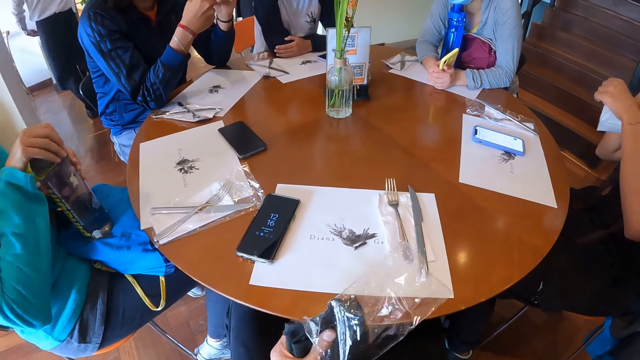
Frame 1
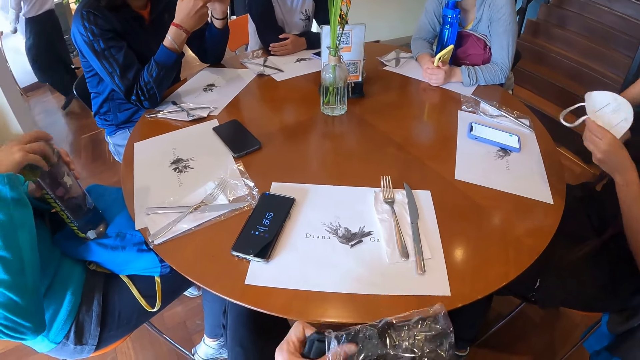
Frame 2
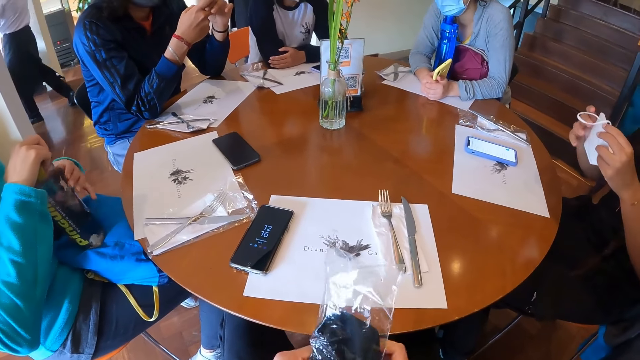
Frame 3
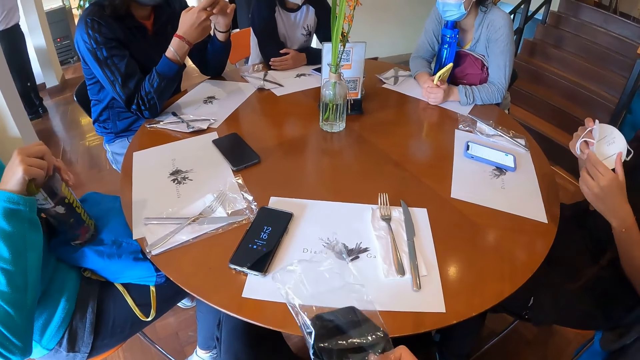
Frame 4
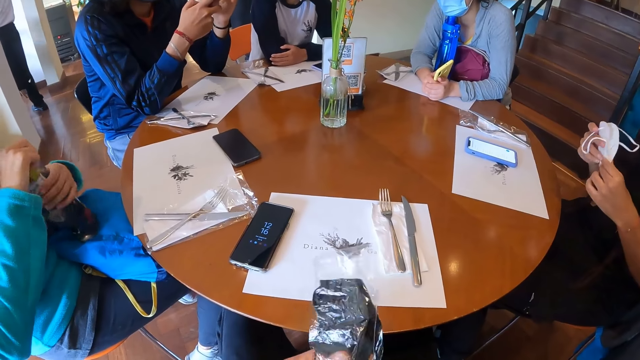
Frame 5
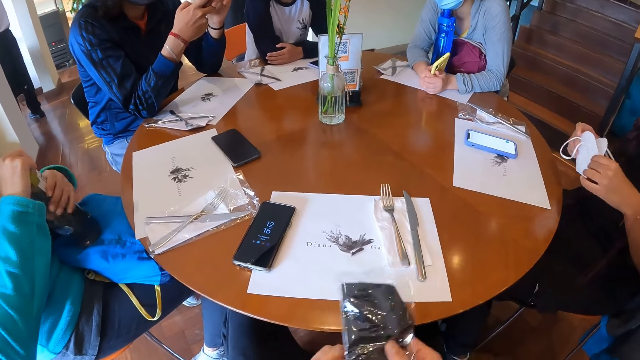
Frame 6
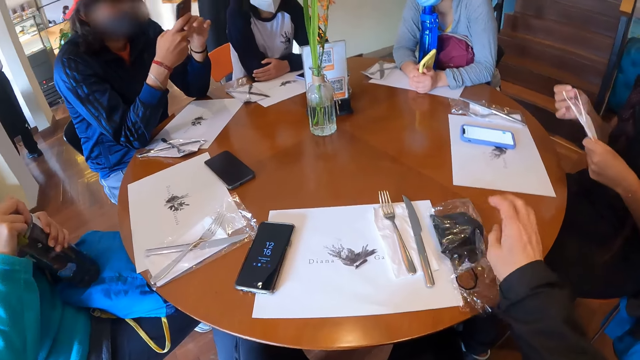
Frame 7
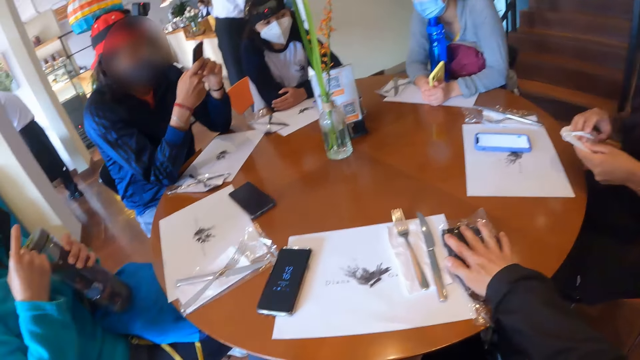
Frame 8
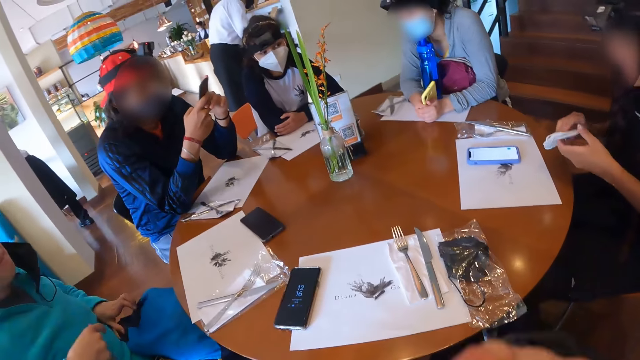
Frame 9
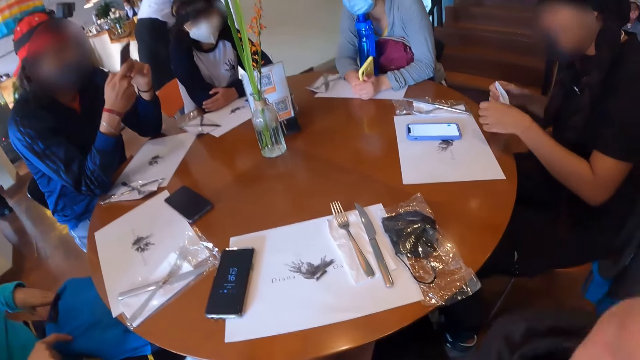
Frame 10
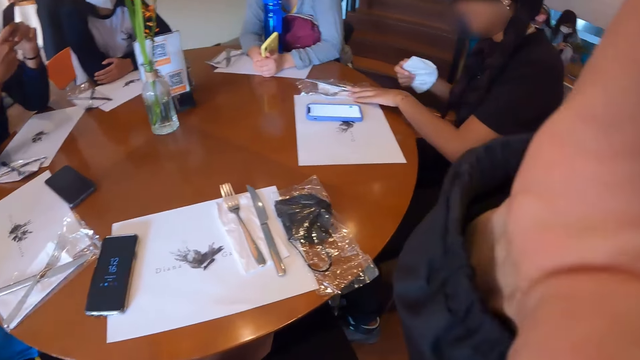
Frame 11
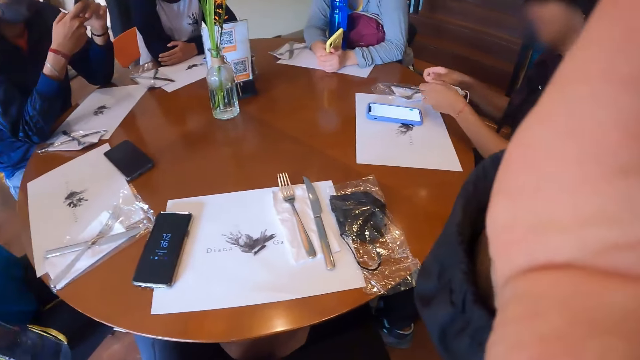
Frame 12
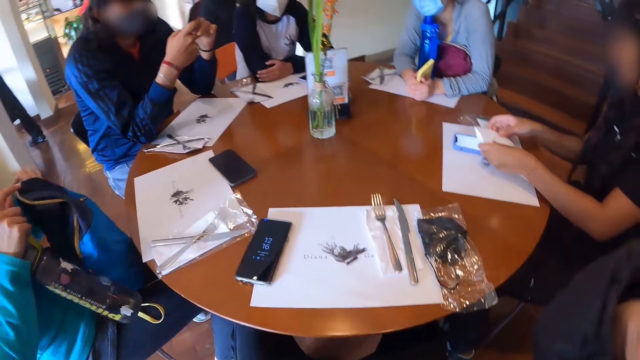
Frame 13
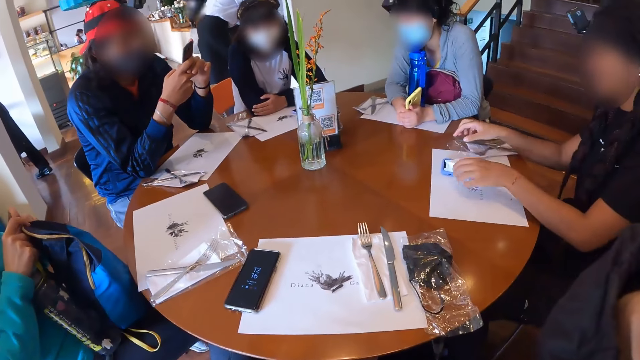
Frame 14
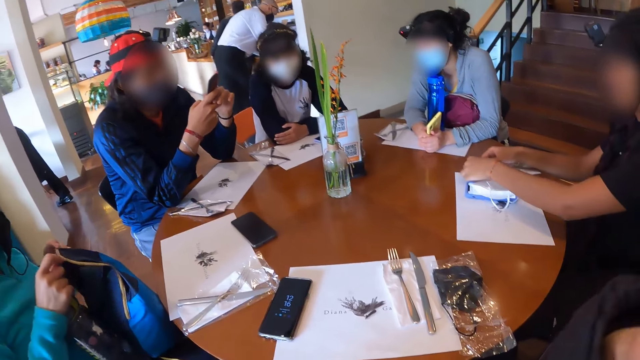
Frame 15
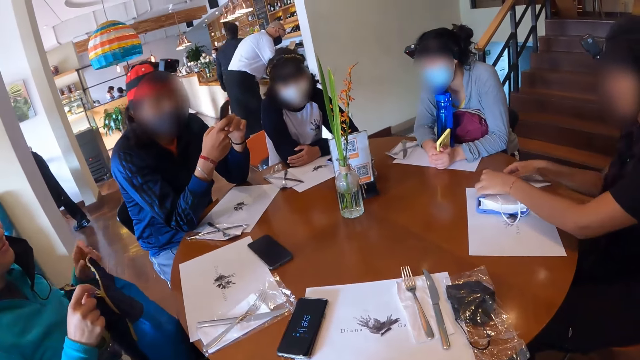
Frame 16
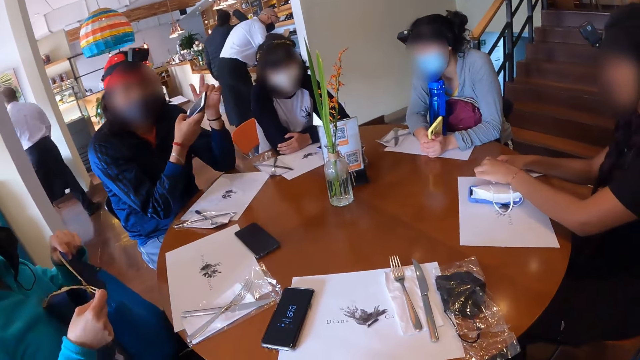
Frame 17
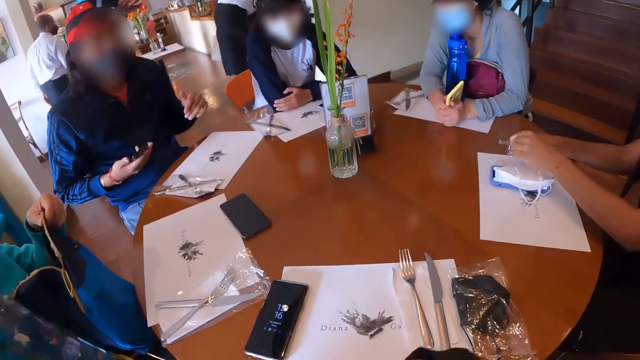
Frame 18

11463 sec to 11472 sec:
A woman holds a face mask with her left hand. The woman removes the face mask. The woman holds the face mask with both hands. The woman folds the face mask. The camera wearer drops the plastic bag with the face mask on the table with his left hand. He places his left hand on the face mask on the table. The woman moves a cutlery pack on the table with her left hand. The woman drops the face mask on the table with both hands. The camera wearer adjusts the camera. Another woman opens the bag on her laps with both hands. The first woman places the face mask on a phone. The first woman opens the cutlery pack on the table with both hands.

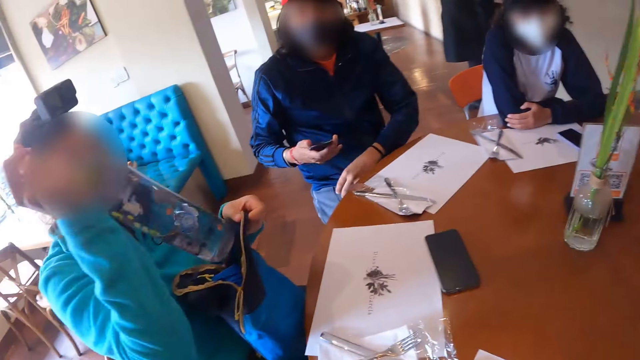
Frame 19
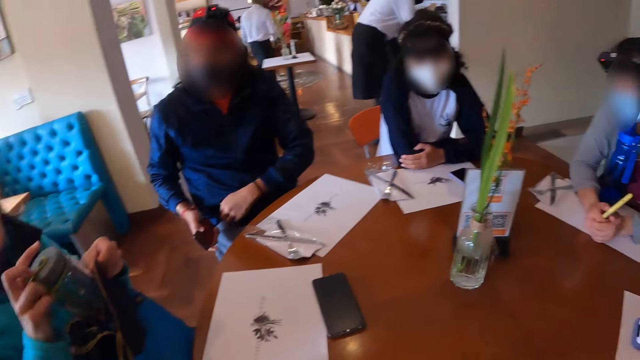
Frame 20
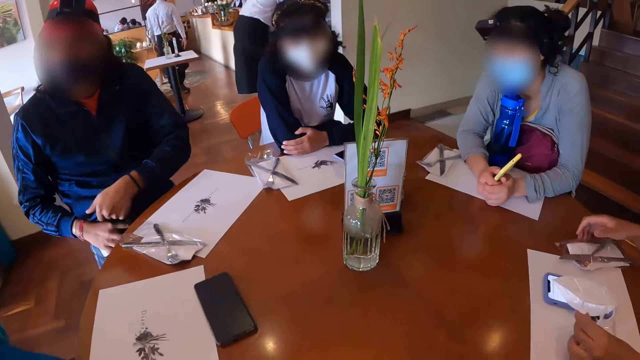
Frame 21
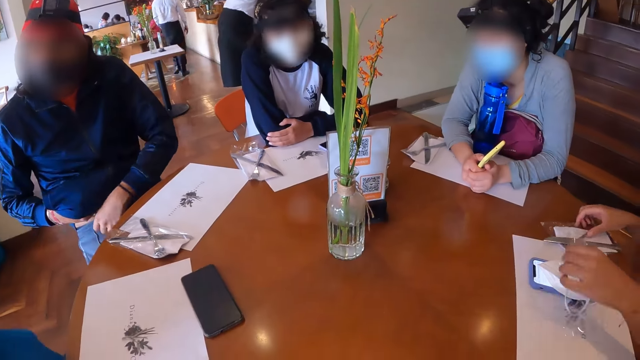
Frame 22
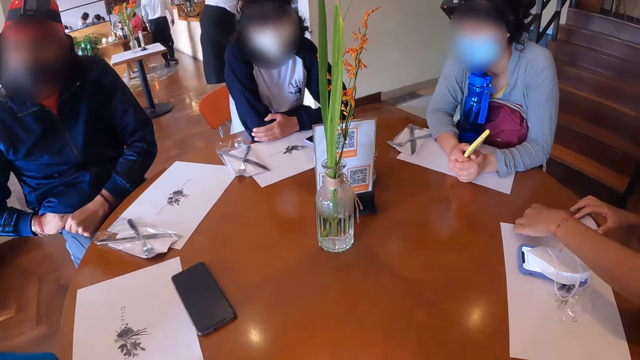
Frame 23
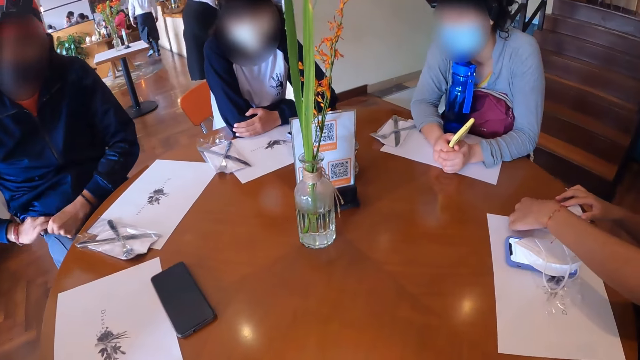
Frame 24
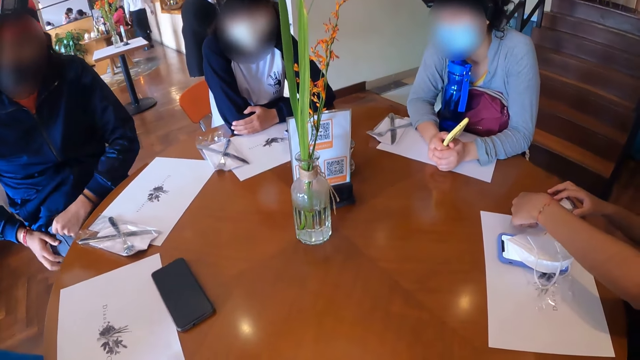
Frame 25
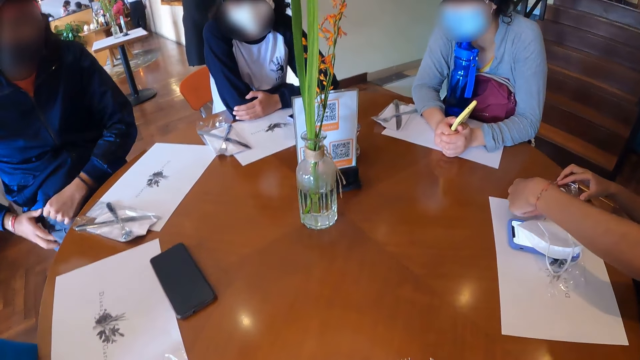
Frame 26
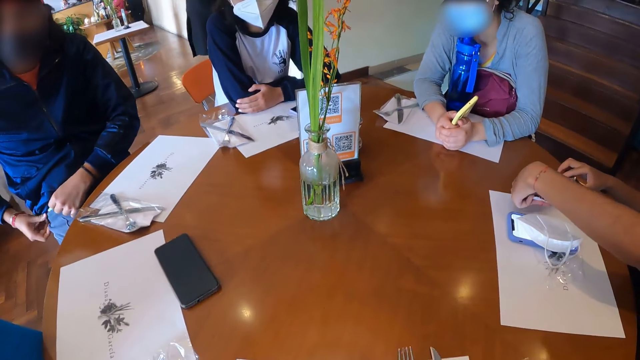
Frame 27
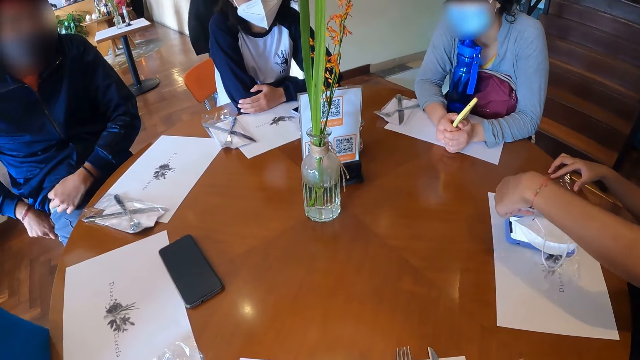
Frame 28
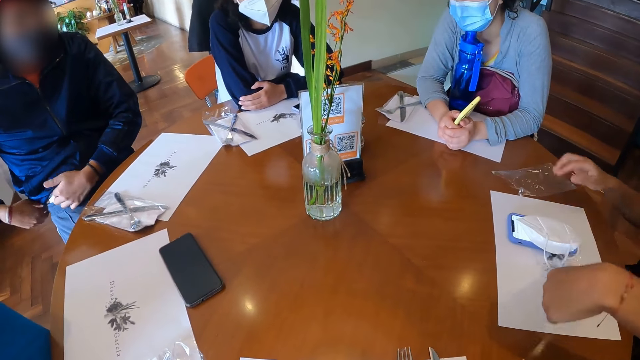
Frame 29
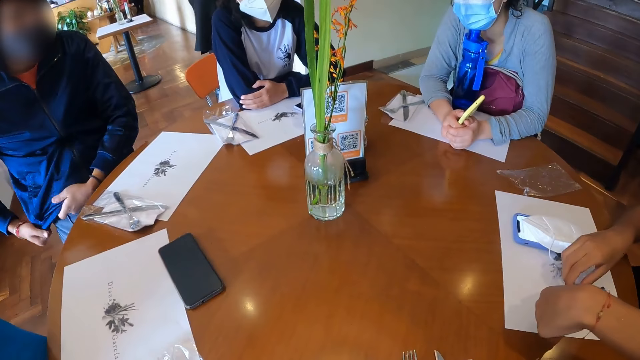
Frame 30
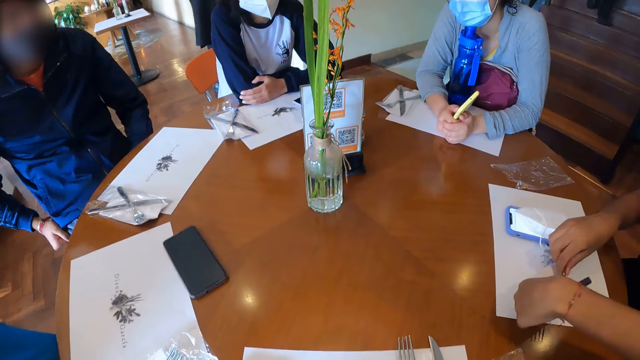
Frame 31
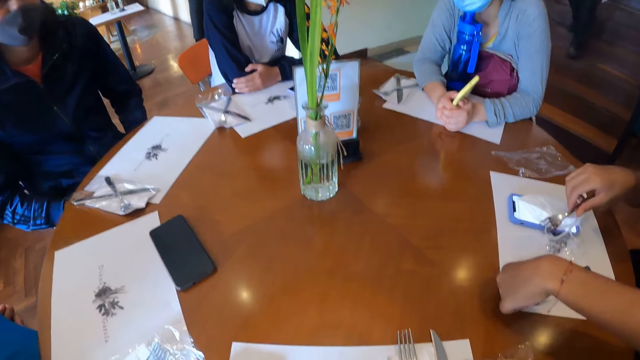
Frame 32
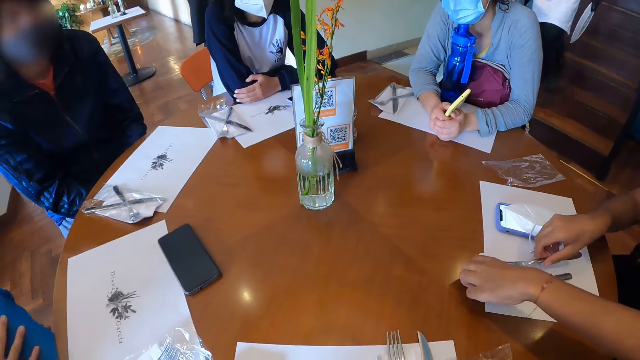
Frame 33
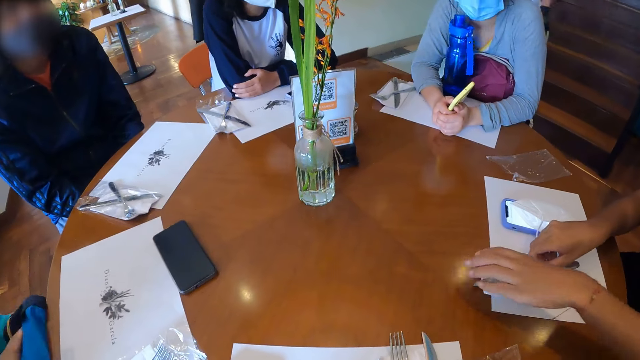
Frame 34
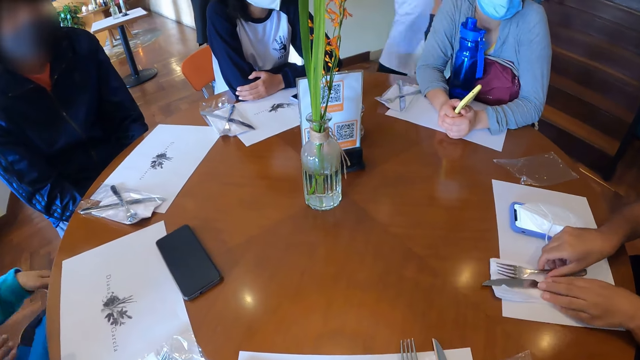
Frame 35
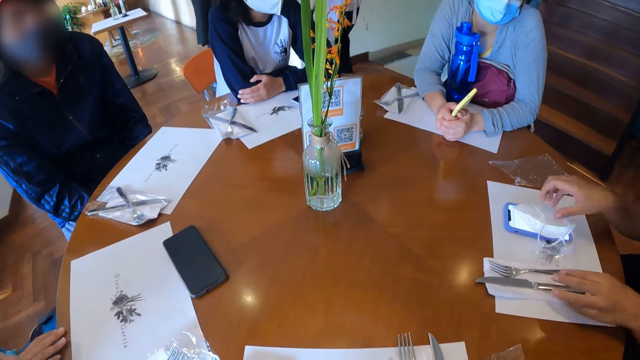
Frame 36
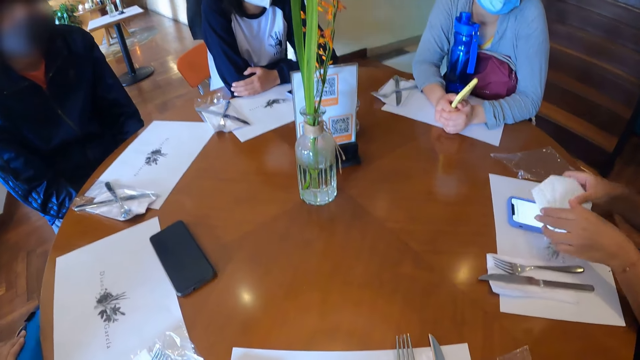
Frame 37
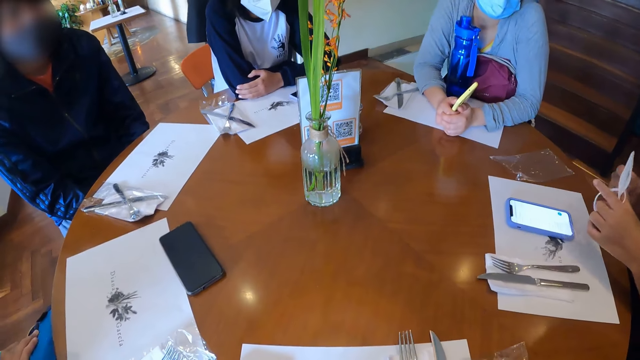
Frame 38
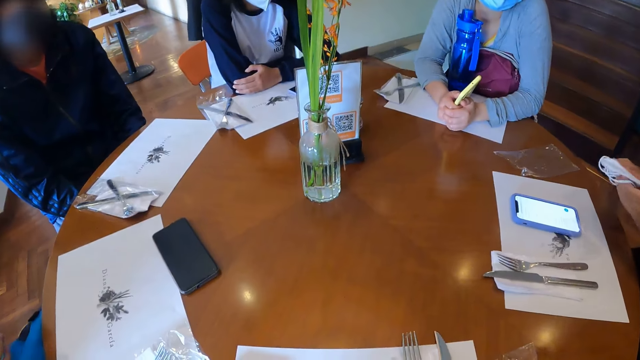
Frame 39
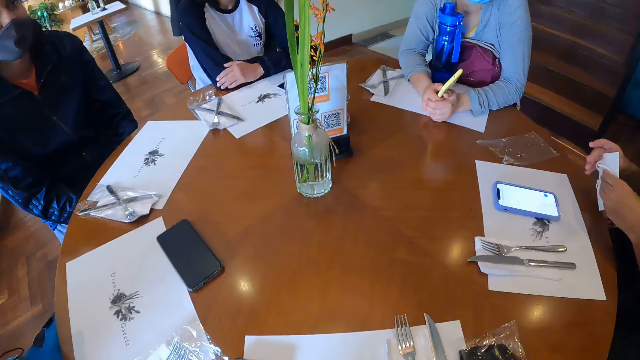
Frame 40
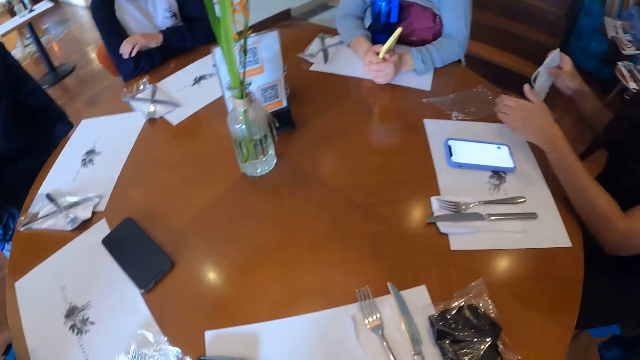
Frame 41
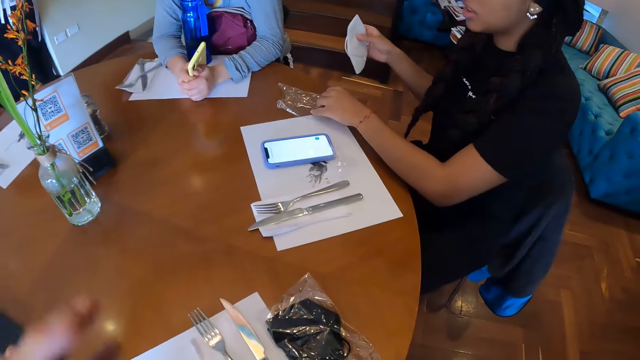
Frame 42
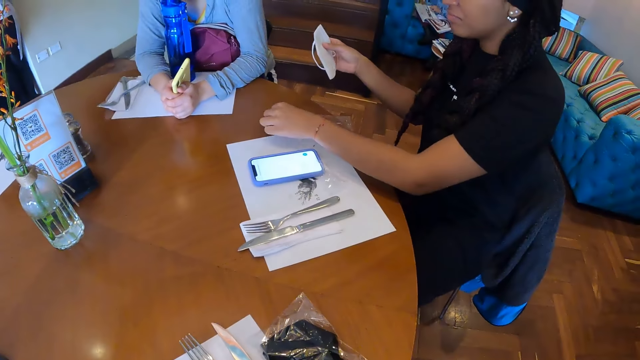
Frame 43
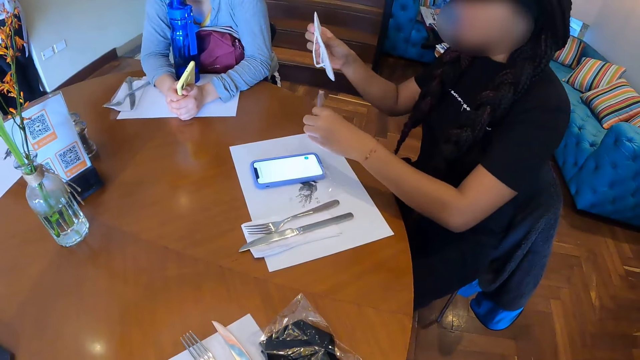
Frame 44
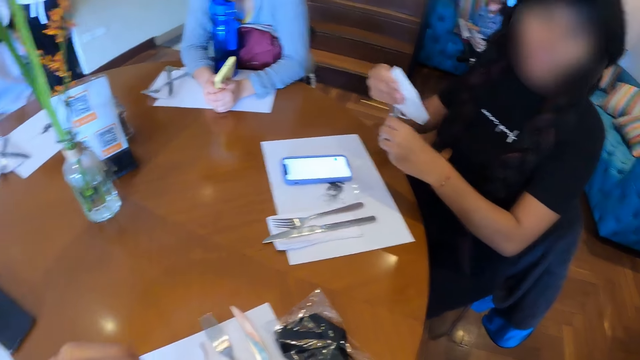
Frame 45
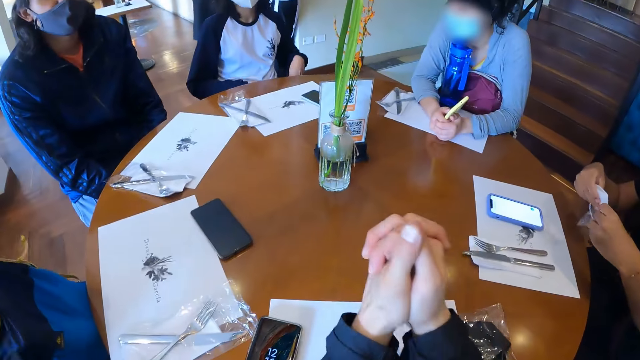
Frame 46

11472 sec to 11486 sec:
A woman drops the water bottle in the bag on her laps with her right hand. Another woman touches the face mask on the table with her left hand. A man puts the phone in his right hand in his pocket and pulls up his jacket with his left hand. The other woman removes the cutleries from the cutlery pack on the table with both hands. The other woman opens a plastic bag on the table. The camera wearer looks around the table. The man adjusts his trouser. The other woman places the cutleries on the table with her left hand, moves a fork with her right hand, lifts the fork with her right hand, places the fork on a serviette and adjusts a table knife on the serviette. The other woman picks up the face mask on the table with both hands and folds the face mask with both hands. The other woman picks up the cutlery pack on the table with her right hand. The camera wearer makes gestures with both hands.
